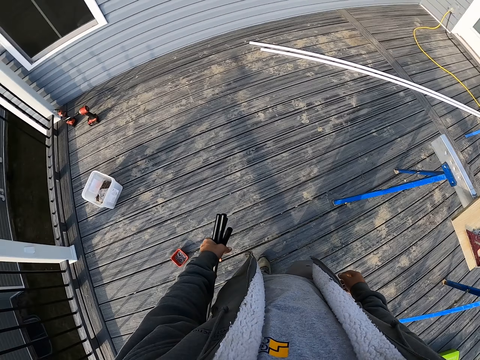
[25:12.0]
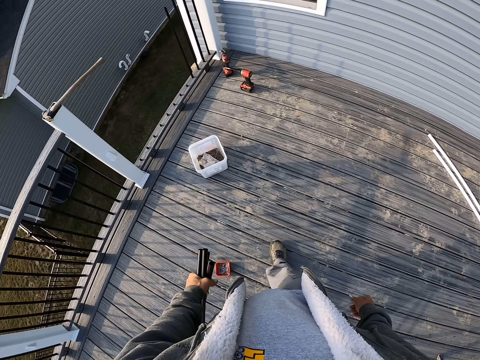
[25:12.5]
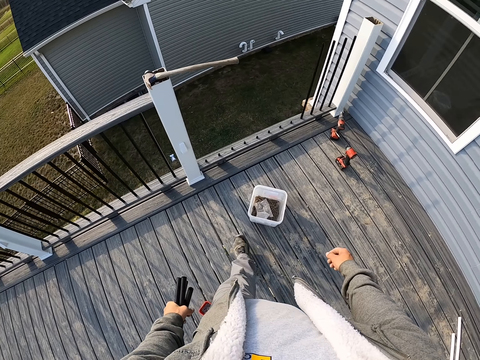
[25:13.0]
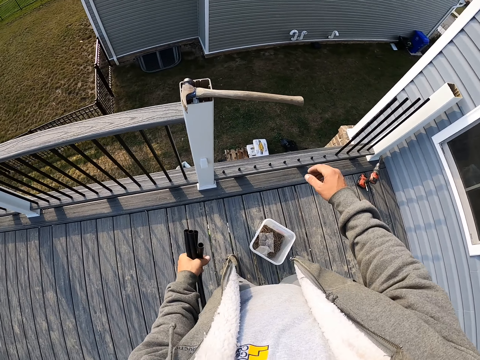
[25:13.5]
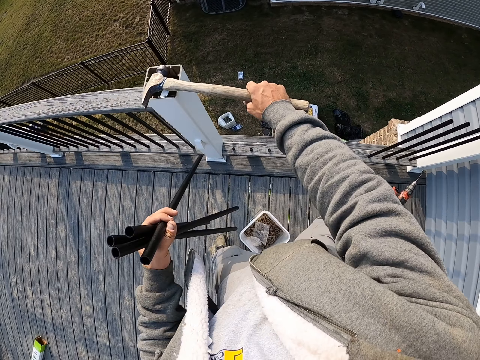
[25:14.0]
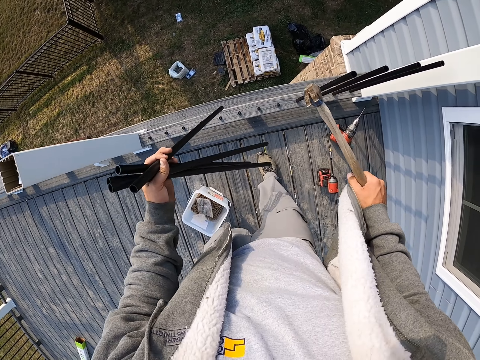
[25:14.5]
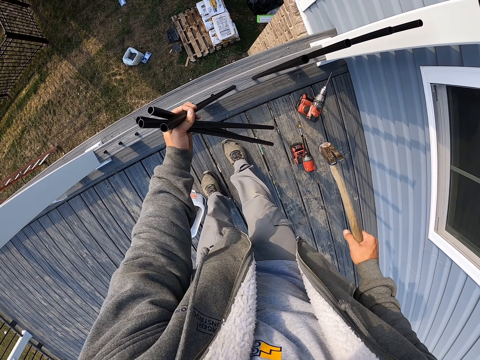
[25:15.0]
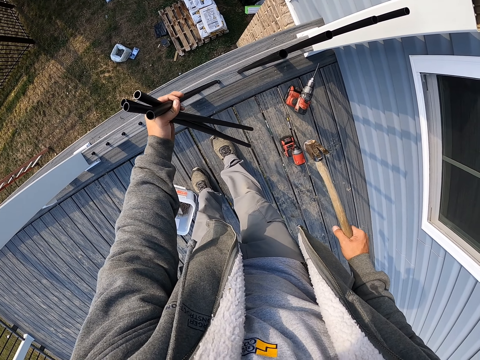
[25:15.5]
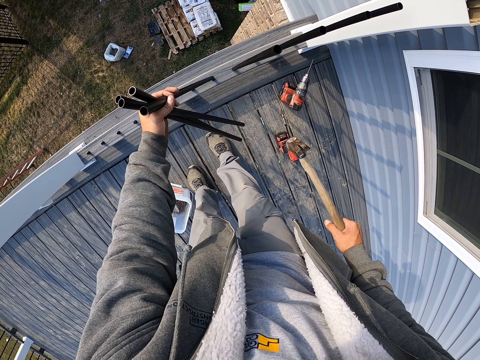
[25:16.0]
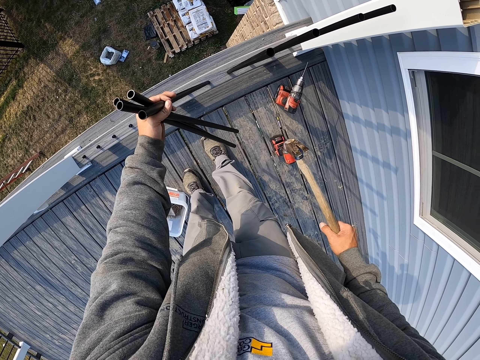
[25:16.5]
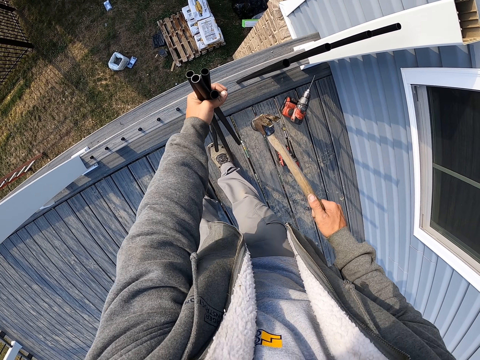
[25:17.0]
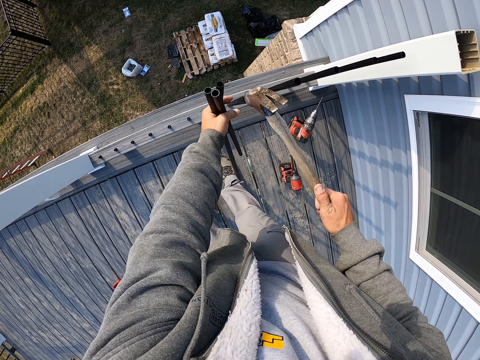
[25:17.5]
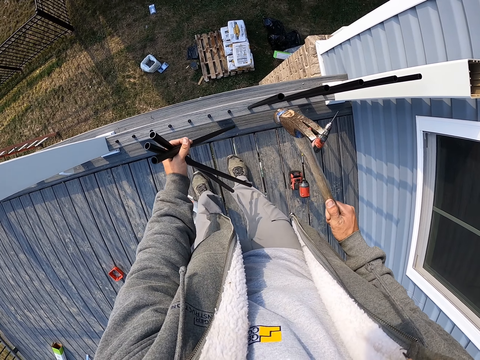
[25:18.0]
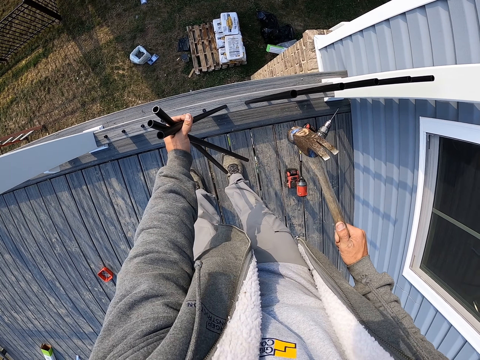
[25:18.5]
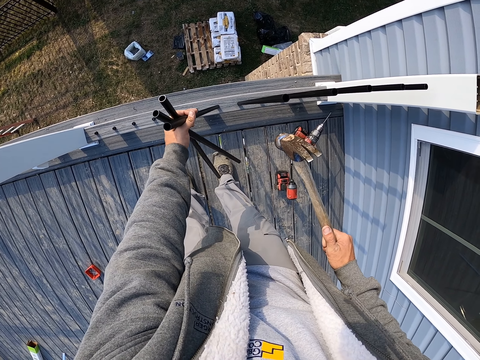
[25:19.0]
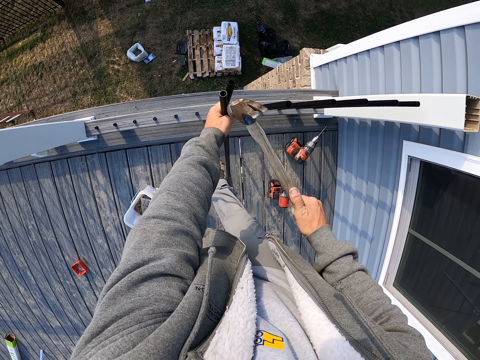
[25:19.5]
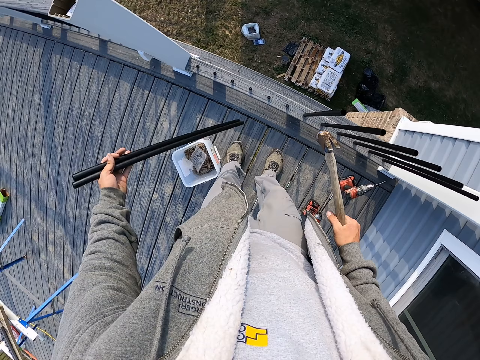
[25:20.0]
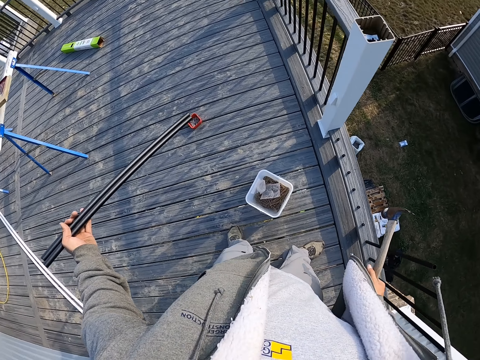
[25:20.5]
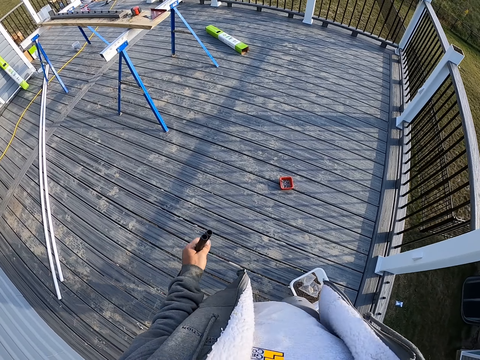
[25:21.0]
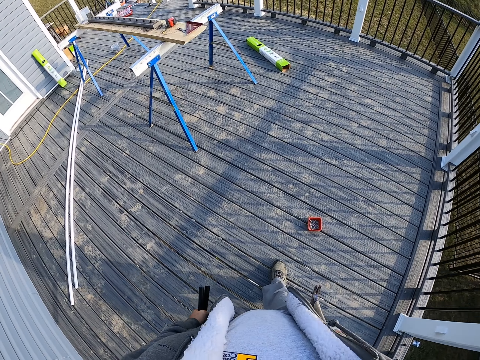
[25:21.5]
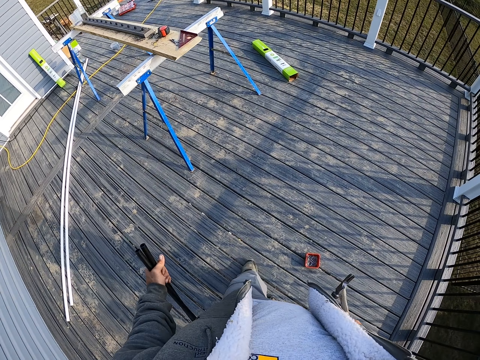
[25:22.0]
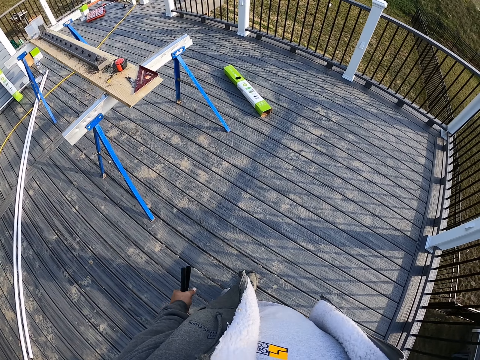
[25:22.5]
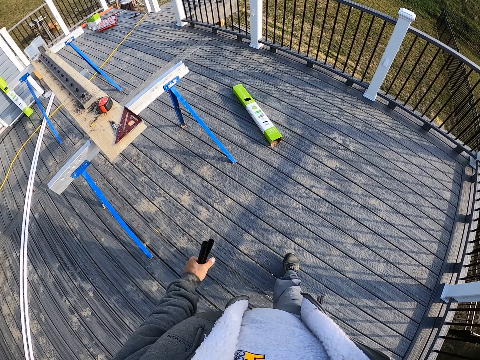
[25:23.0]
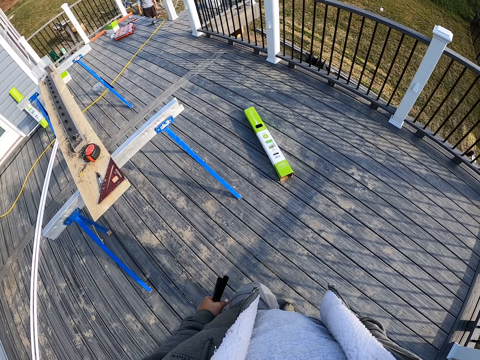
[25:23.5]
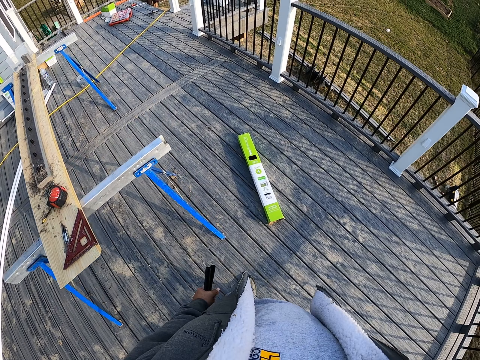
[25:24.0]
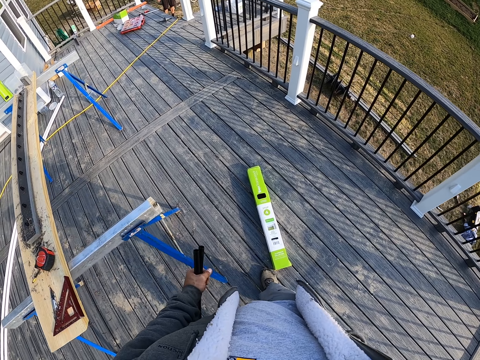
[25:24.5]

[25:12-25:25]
The camera wearer walks. They pick the hammer from the post cover. They place the pipes or metal bars on the nuts. They hit the pipes with the hammer. They put the metal bar on the wood. They hit the metal bar using the hammer. They walk around.

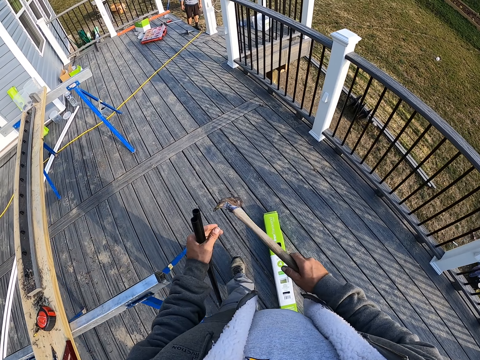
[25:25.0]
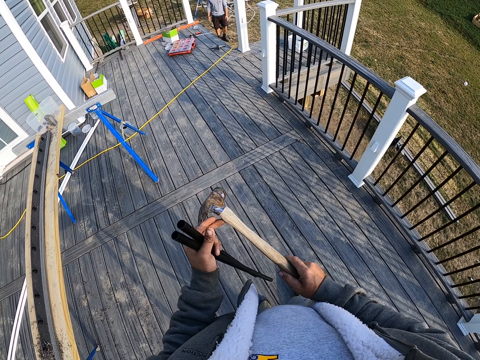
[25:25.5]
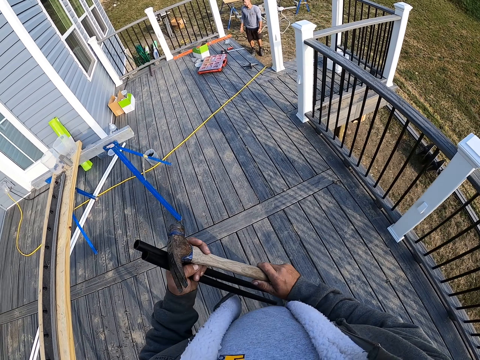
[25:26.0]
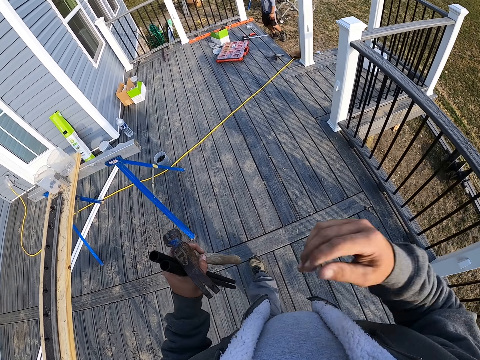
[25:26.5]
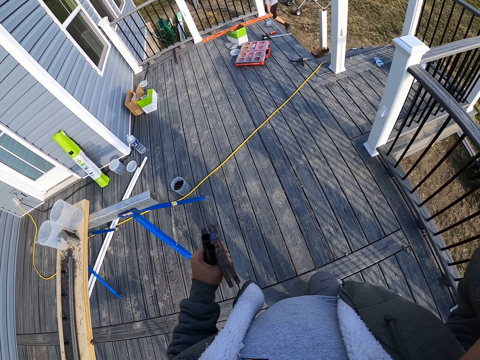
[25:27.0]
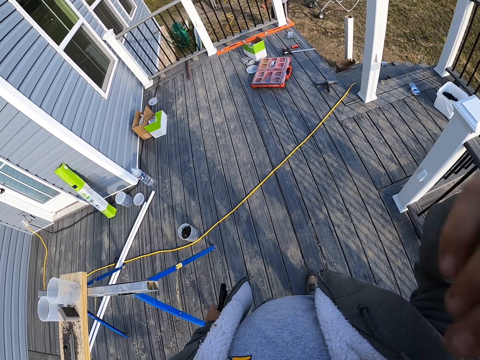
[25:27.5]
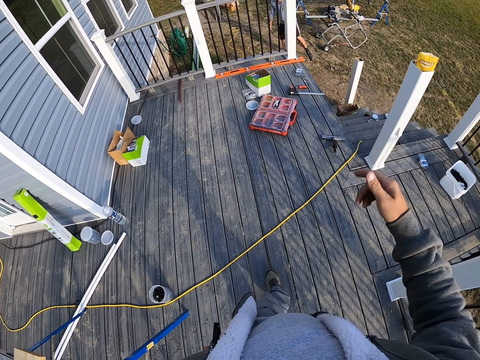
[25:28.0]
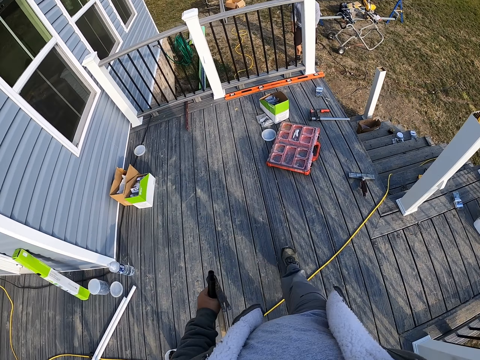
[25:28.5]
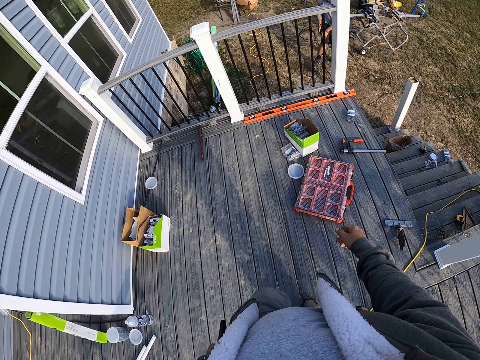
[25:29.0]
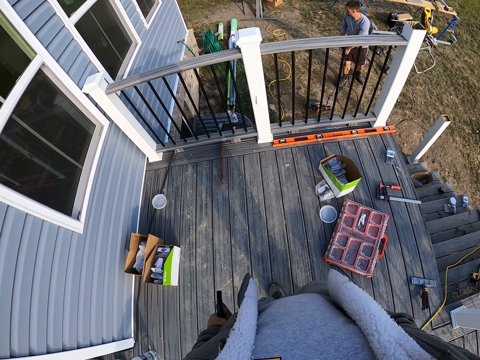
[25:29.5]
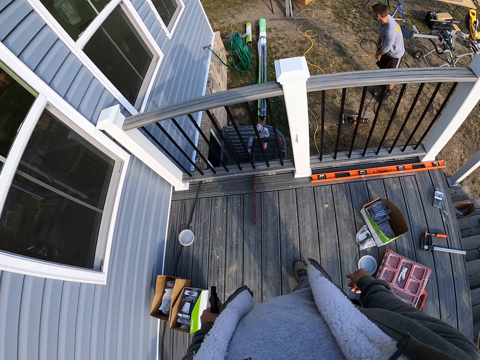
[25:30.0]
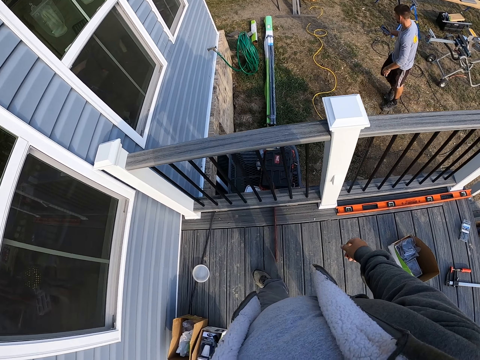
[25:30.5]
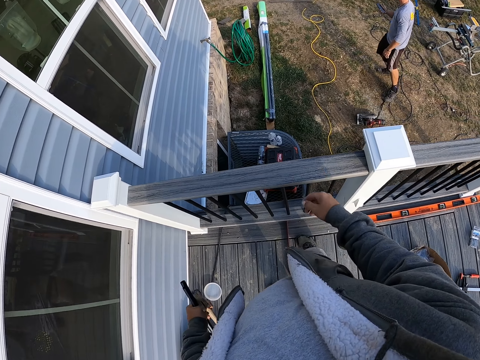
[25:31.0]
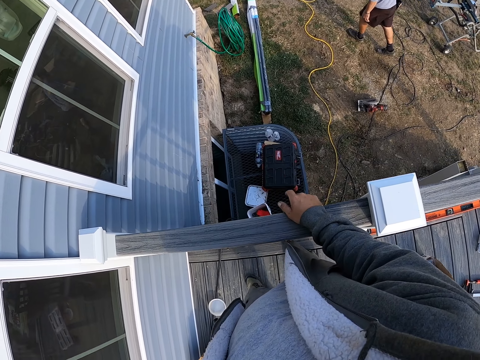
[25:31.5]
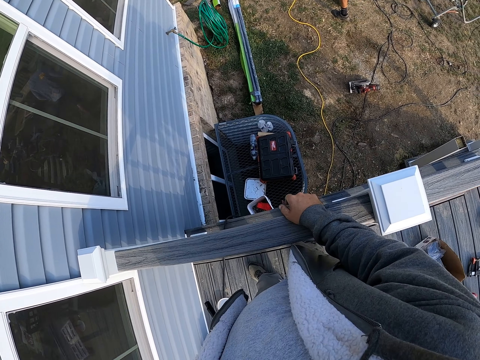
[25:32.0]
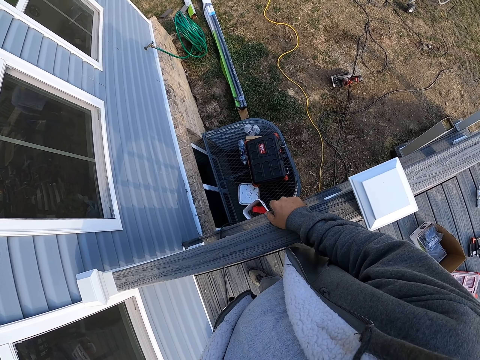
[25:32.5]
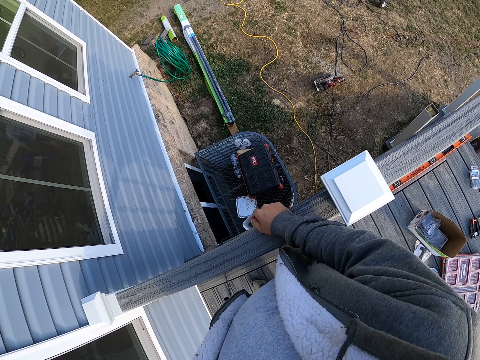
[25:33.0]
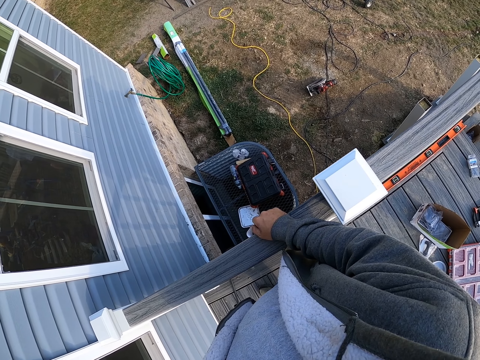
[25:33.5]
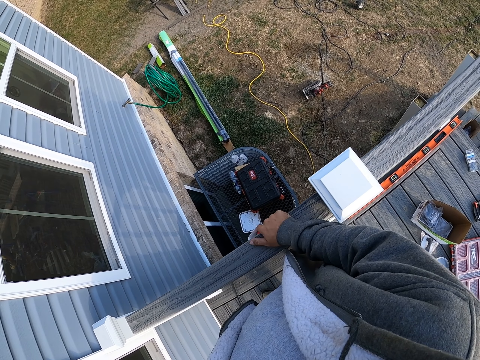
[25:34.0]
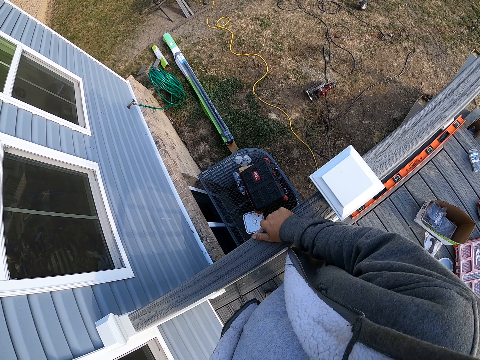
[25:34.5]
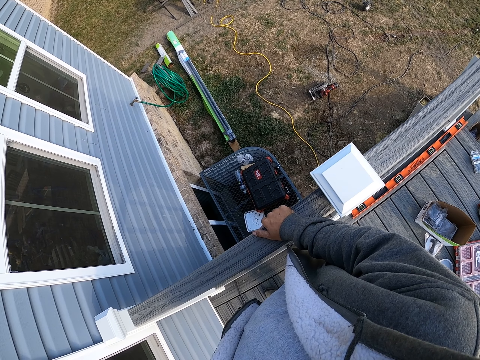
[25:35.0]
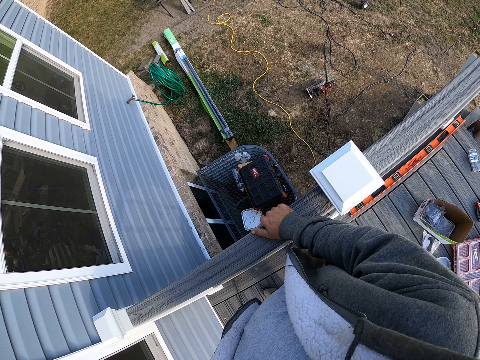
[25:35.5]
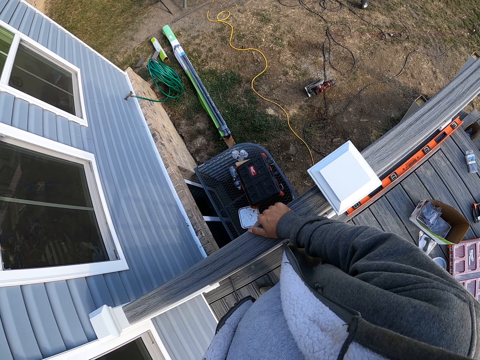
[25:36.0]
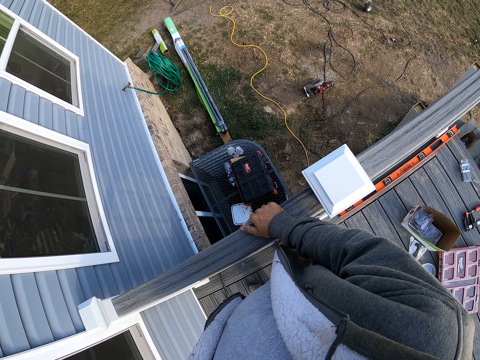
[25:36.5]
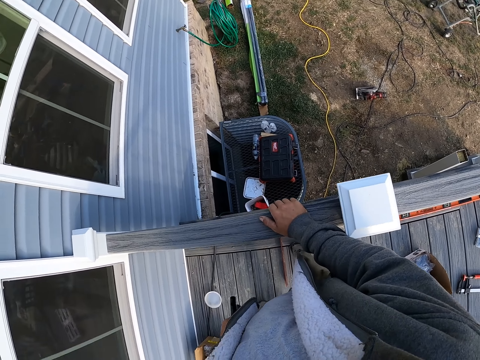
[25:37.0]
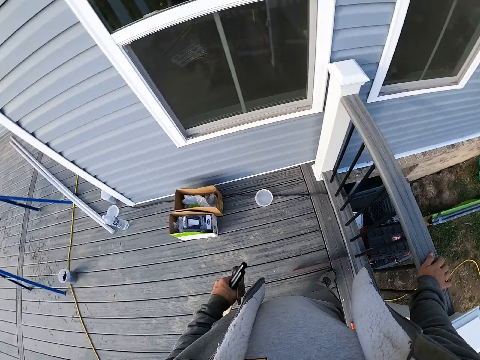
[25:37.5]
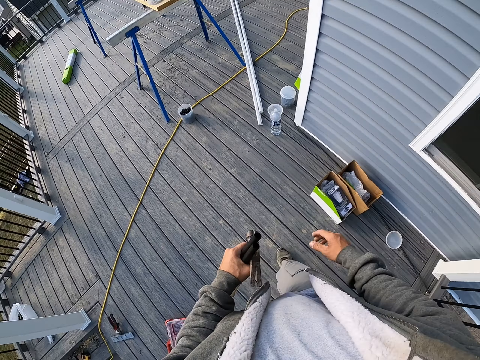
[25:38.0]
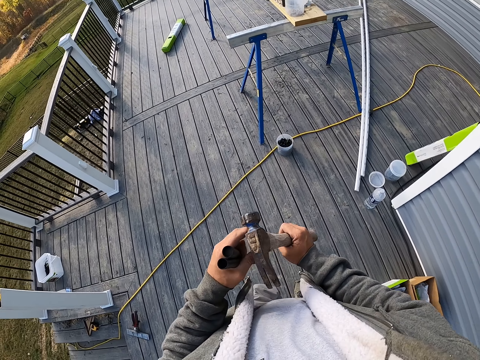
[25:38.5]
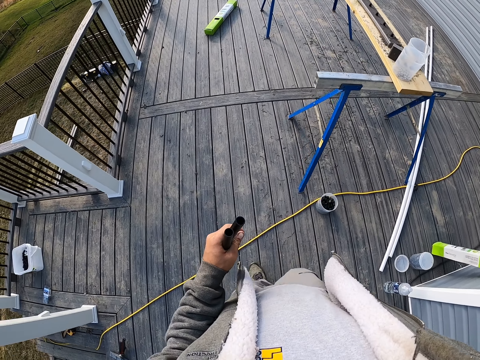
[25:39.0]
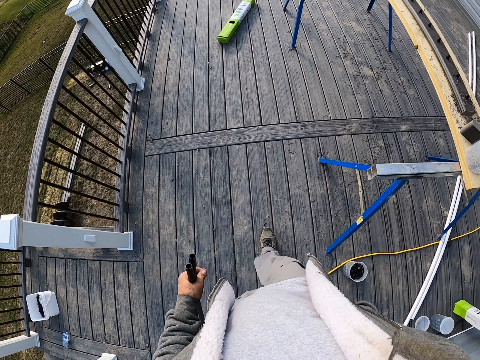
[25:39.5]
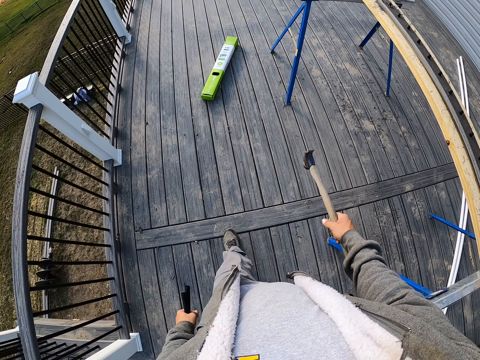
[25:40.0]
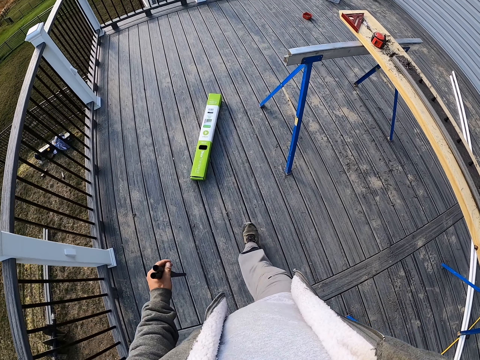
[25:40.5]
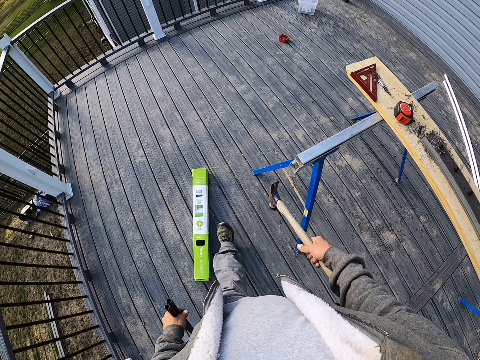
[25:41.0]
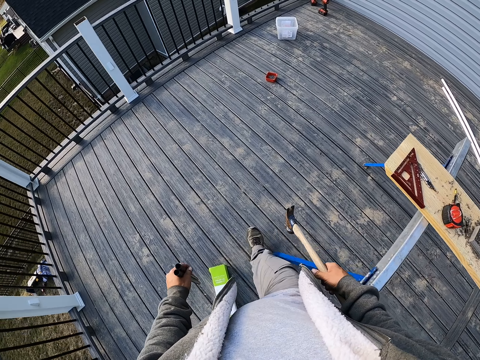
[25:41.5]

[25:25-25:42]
The camera wearer puts a hand up. They put the hand down. They place the hand on the top rail. They hold the wood. They walk.
